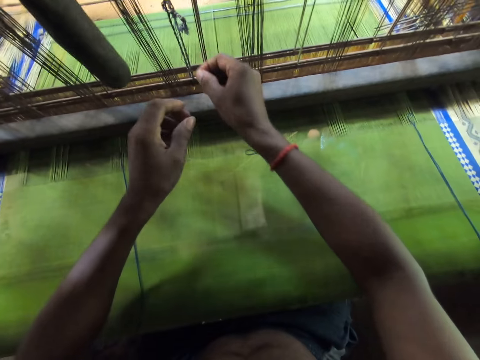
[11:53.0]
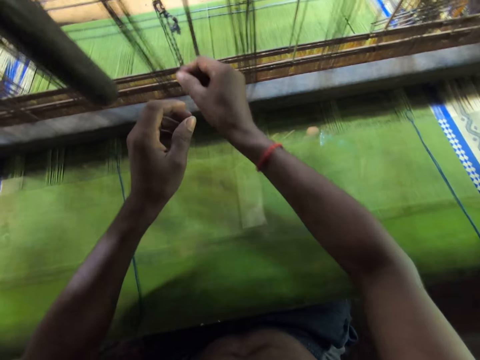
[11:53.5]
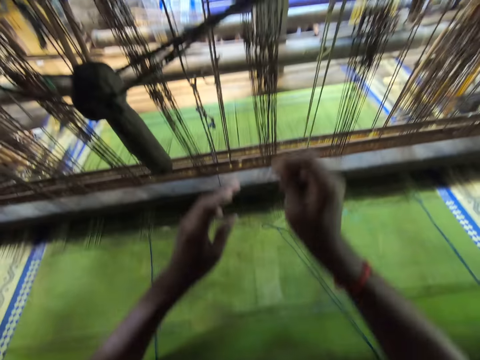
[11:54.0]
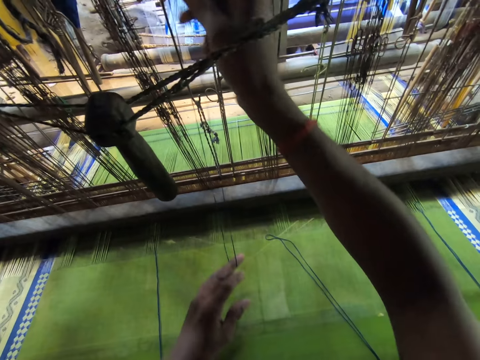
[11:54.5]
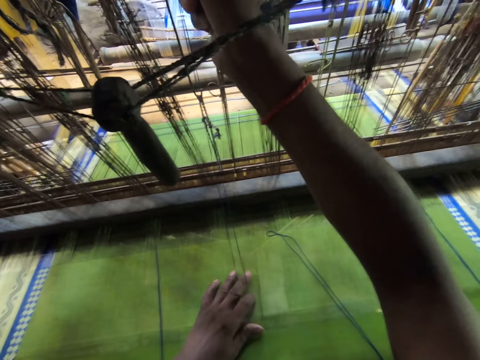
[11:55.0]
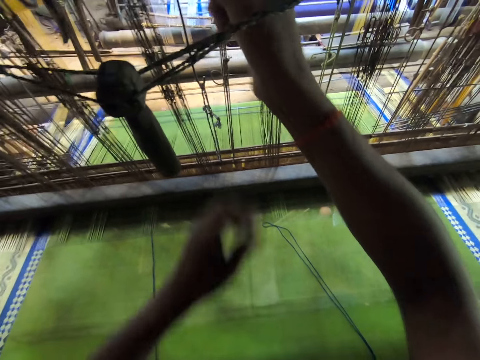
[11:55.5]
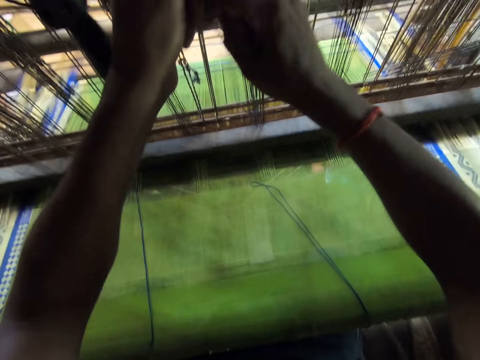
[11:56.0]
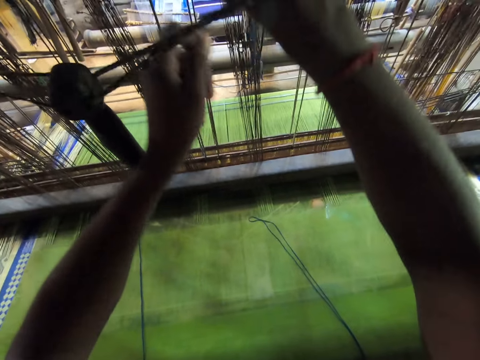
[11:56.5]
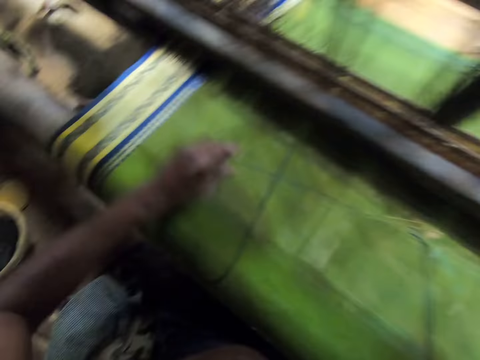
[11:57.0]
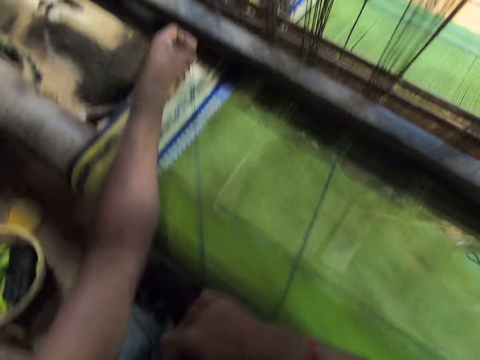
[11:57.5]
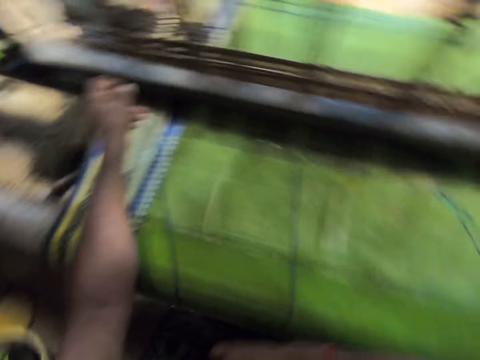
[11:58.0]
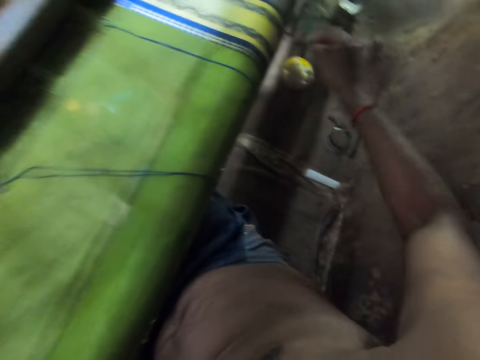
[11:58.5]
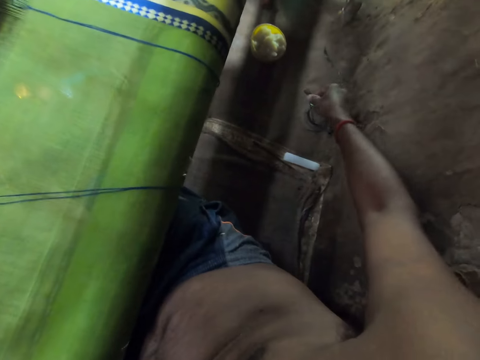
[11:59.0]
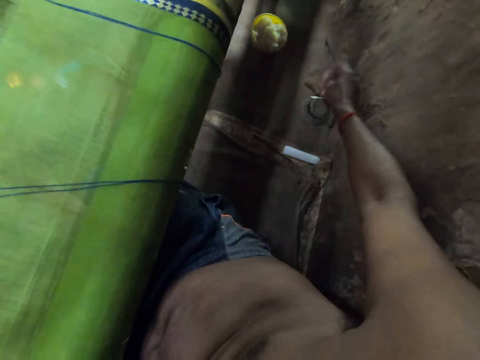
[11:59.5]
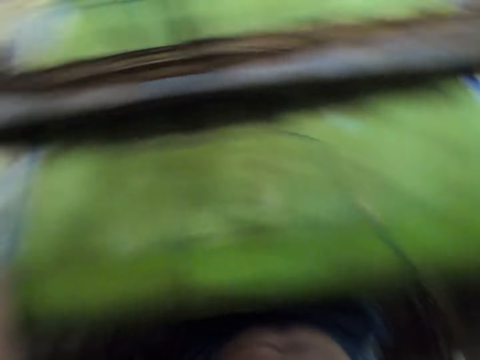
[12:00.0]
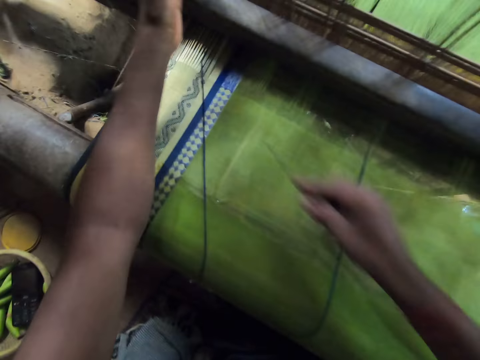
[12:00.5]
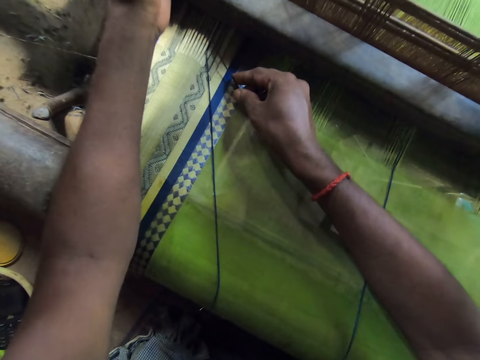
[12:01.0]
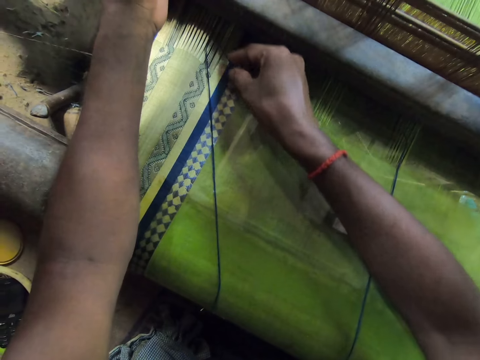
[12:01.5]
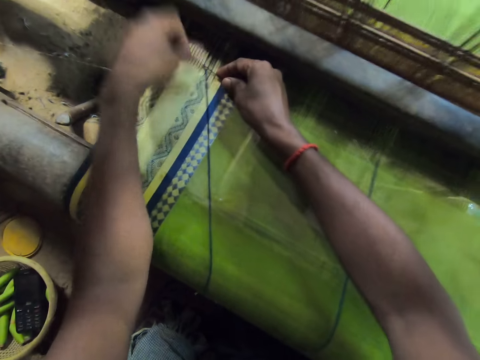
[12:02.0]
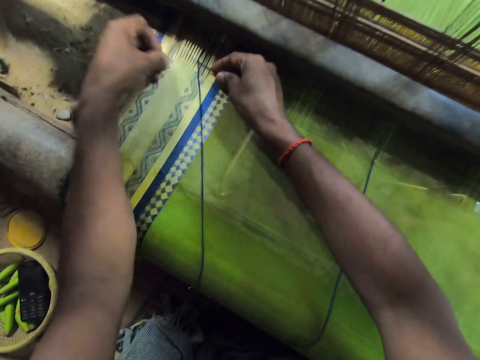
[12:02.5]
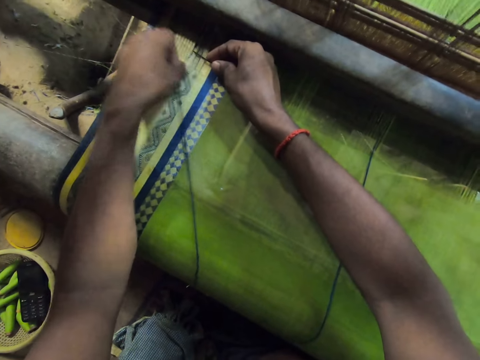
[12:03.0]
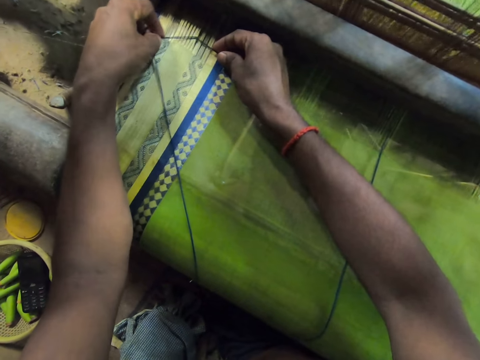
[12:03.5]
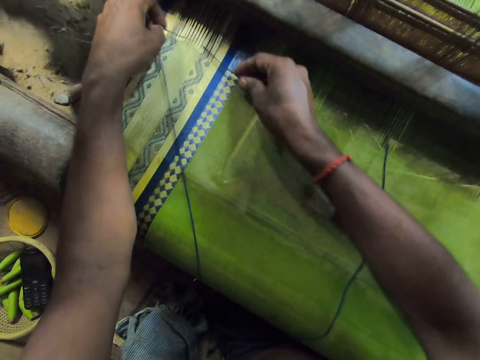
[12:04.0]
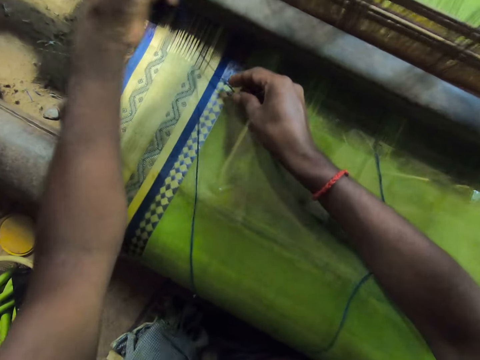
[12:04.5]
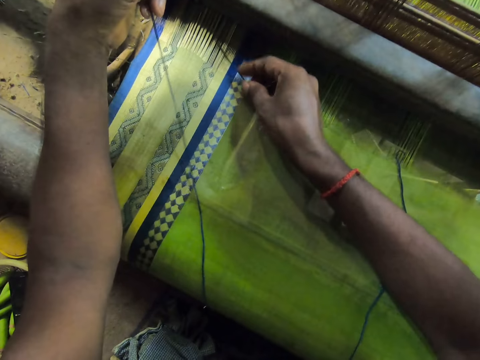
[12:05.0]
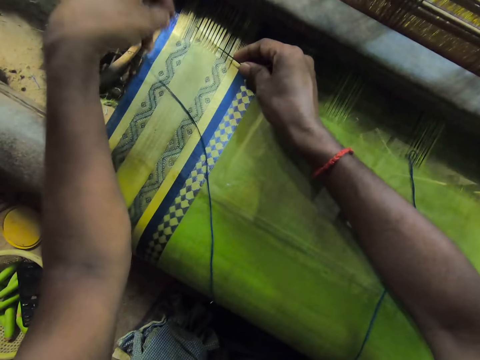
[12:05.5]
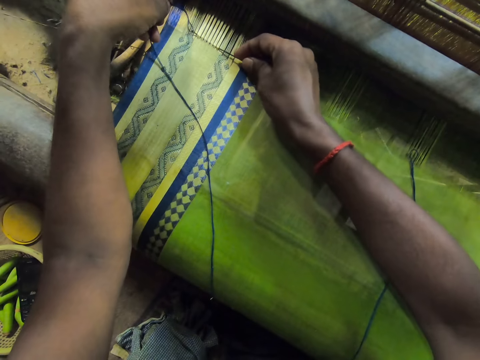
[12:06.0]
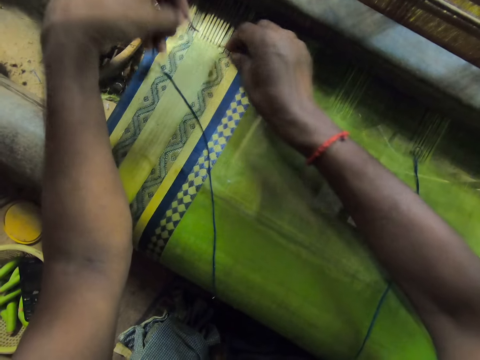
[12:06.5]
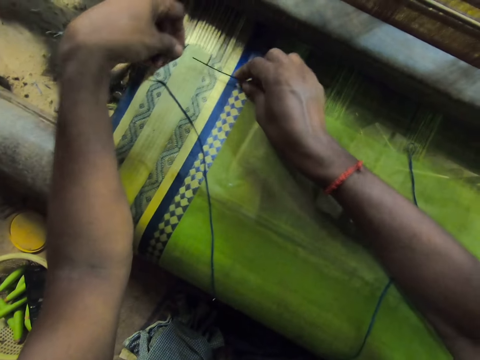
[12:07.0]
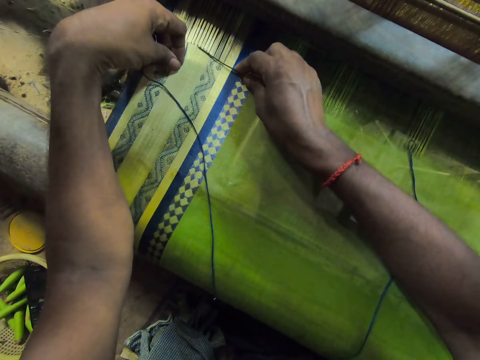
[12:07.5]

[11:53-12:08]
The camera wearer picks up a thread from the textile weaving machinery with both hands. He pulls the thread with his right hand. He stretches the thread with both hands. He drops the thread on the cloth on the textile weaving machinery with both hands. He picks up a needle from the ground with his right hand. He adjusts the thread on the cloth with the needle with both hands. He pulls the thread using something.

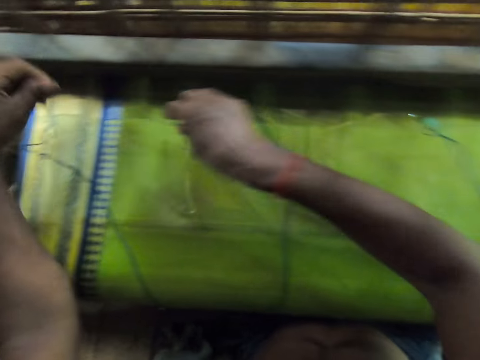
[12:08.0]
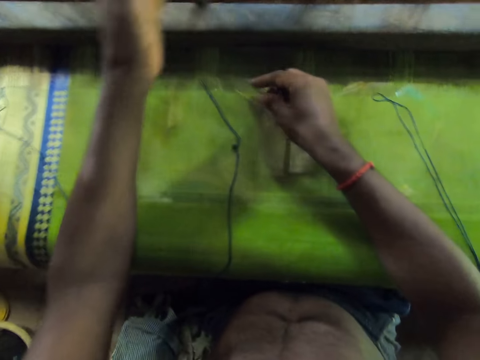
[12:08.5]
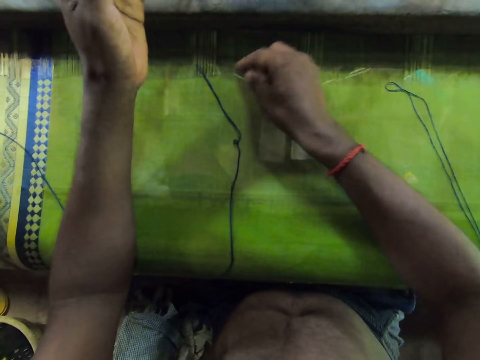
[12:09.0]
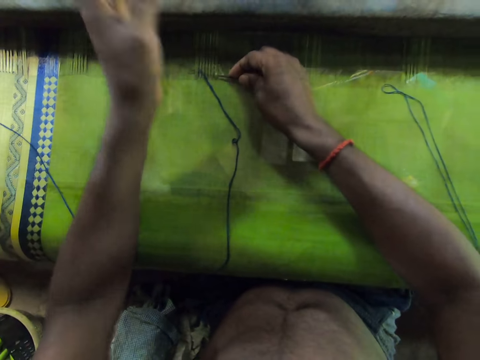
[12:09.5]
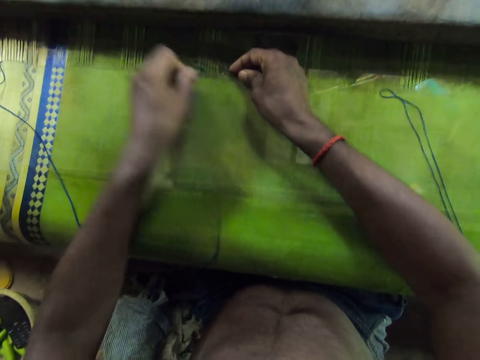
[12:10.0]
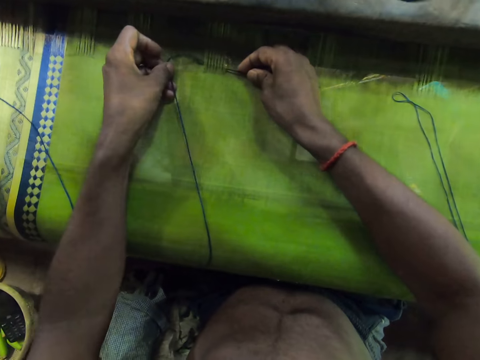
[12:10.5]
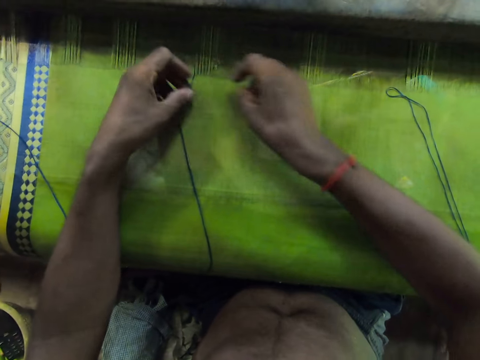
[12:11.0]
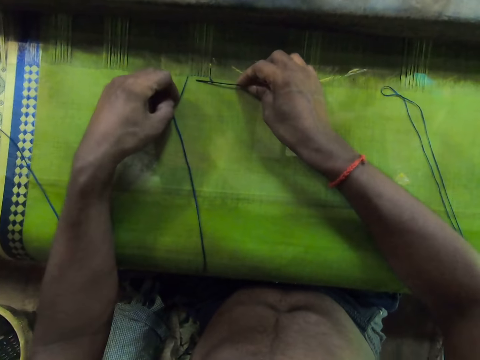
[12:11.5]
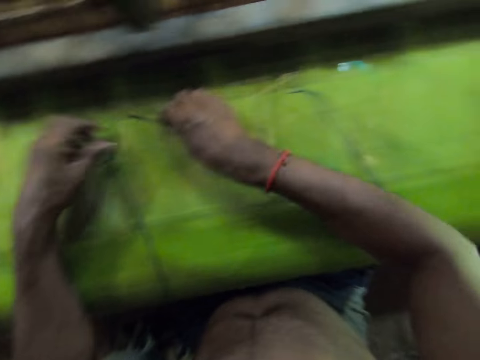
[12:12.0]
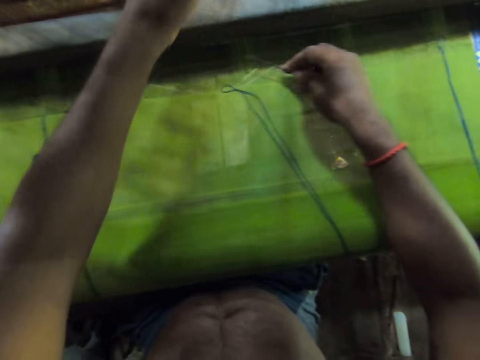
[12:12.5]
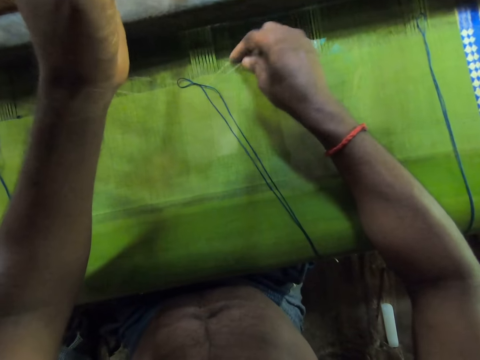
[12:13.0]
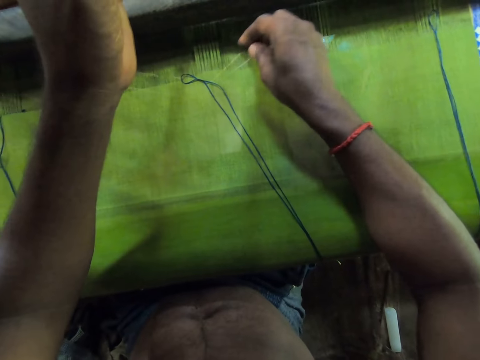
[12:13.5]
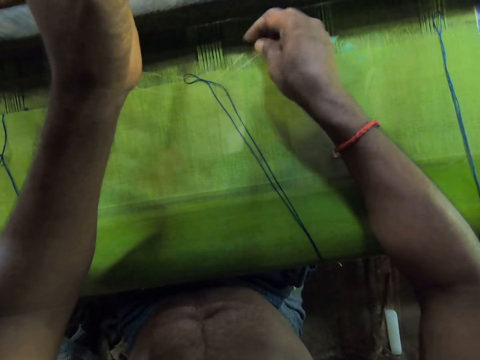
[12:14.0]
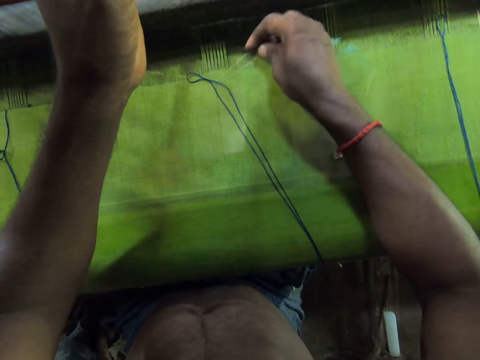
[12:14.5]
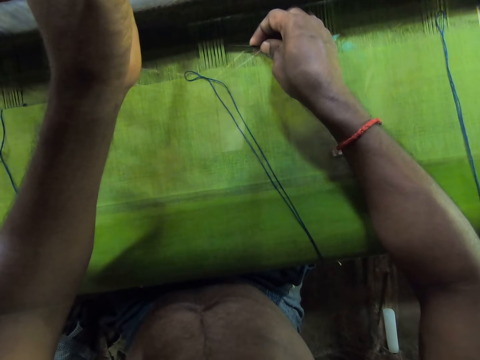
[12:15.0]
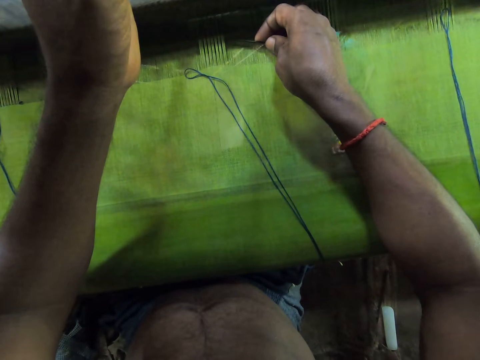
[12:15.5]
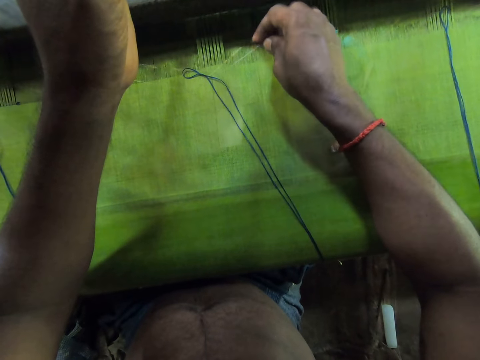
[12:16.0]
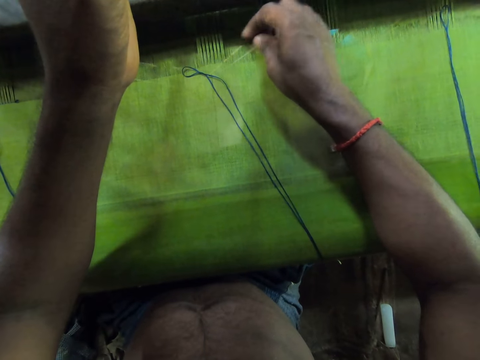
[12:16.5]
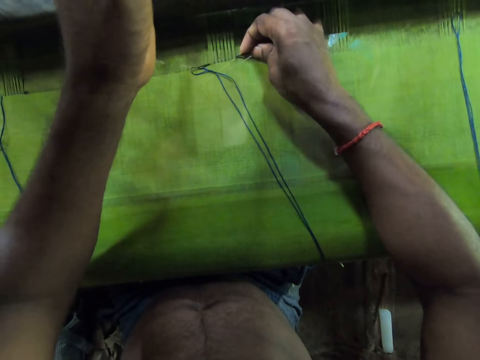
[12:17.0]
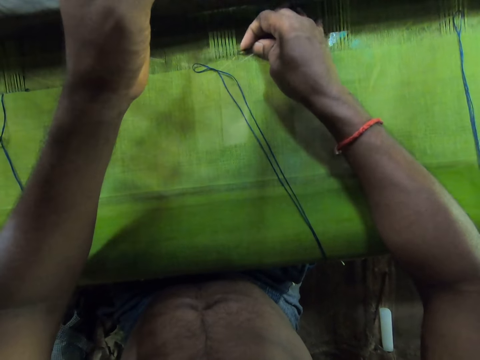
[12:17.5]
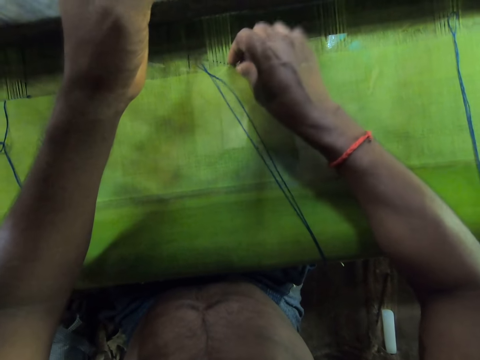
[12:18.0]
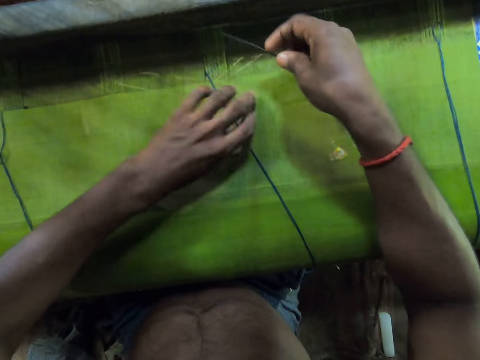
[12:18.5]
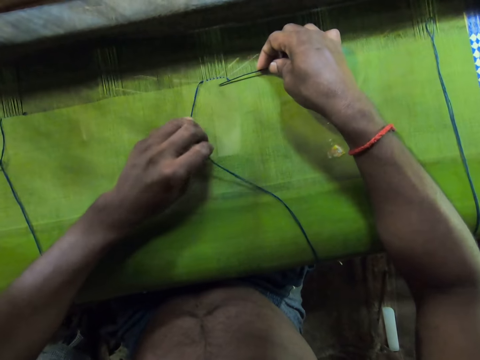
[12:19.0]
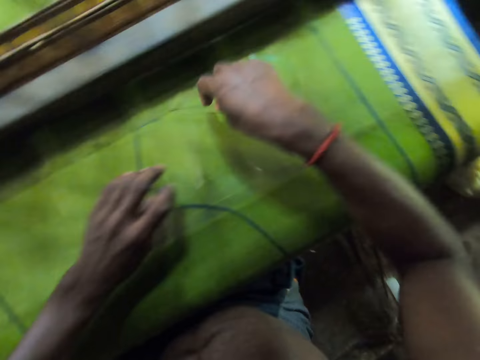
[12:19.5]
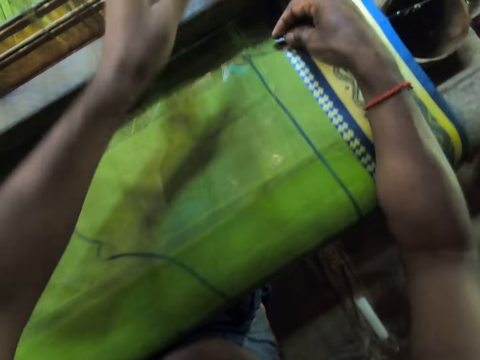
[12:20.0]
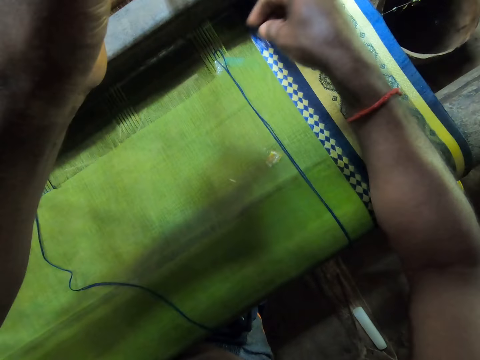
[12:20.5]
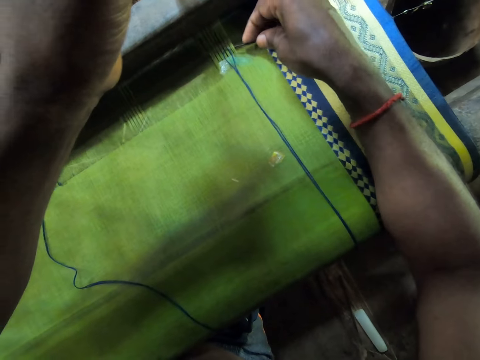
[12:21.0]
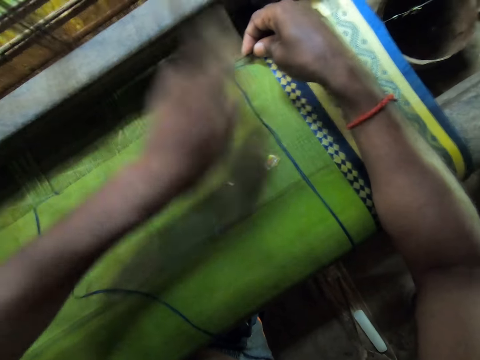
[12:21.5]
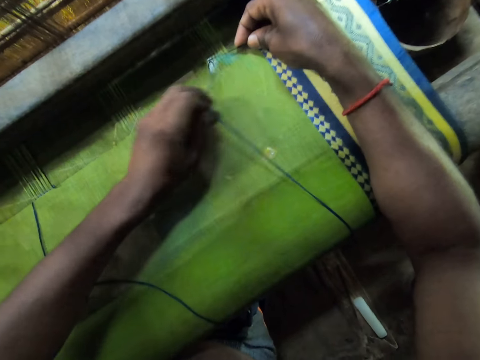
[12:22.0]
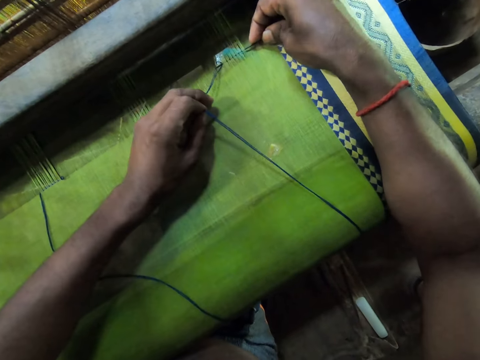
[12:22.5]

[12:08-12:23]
The camera wearer adjusts the thread on the cloth with the needle with both hands. He puts something under the cloth with his right hand. He pulls the thread using something. He adjusts the thread on the cloth with the needle with both hands again. He holds something with his left hand. He rubs something on the cloth with his right hand. He pulls the thread using something. He adjusts the thread on the cloth with the needle with both hands again. He touches his head with his left hand. He holds something with his left hand.
